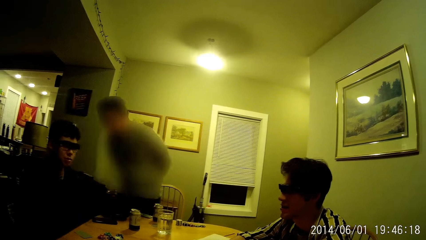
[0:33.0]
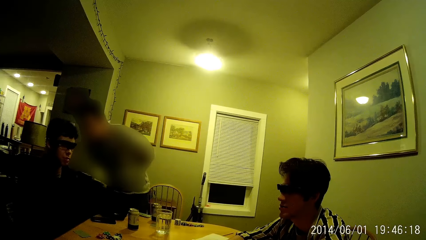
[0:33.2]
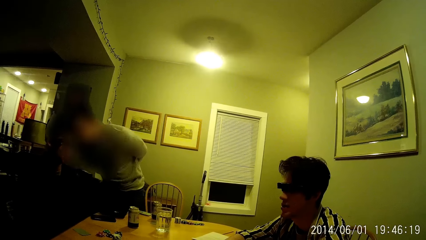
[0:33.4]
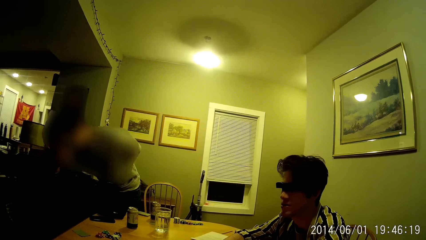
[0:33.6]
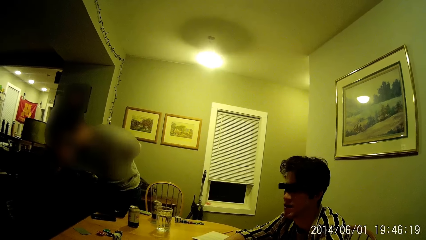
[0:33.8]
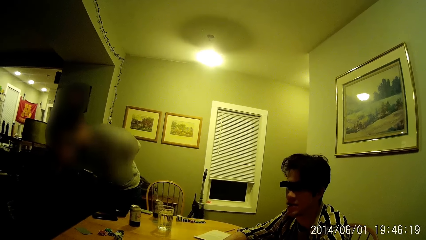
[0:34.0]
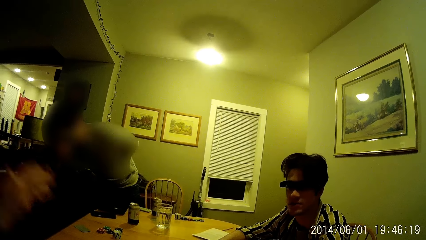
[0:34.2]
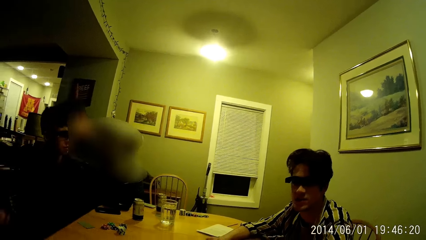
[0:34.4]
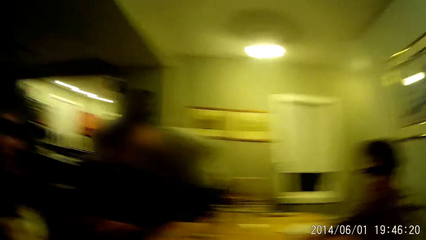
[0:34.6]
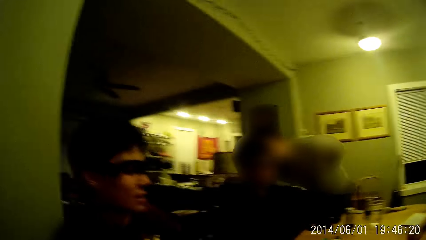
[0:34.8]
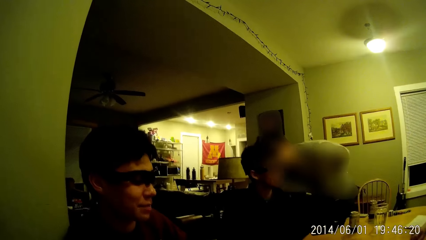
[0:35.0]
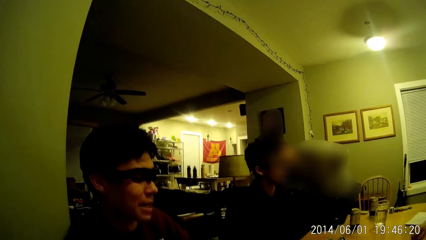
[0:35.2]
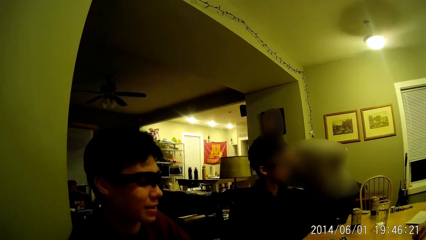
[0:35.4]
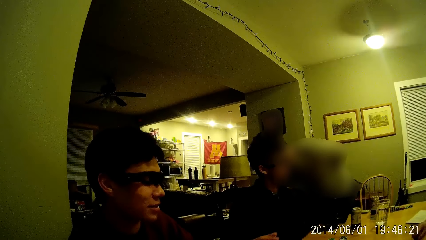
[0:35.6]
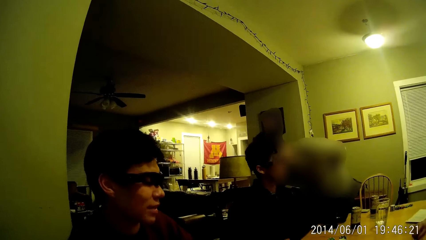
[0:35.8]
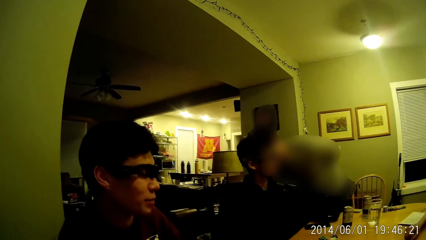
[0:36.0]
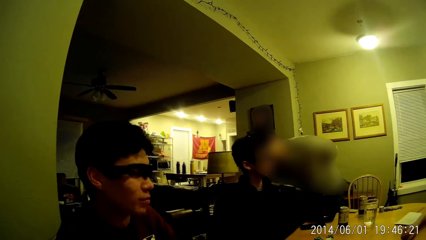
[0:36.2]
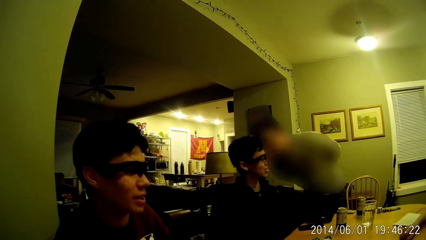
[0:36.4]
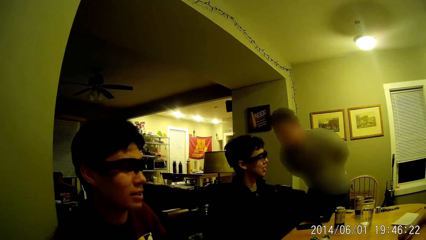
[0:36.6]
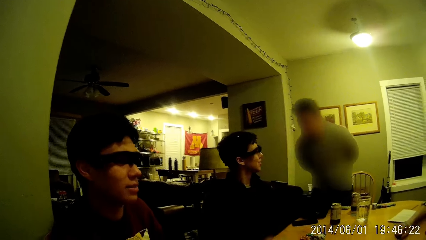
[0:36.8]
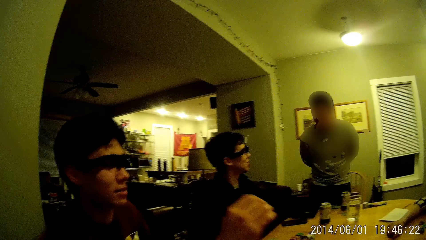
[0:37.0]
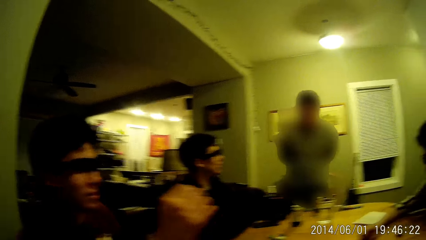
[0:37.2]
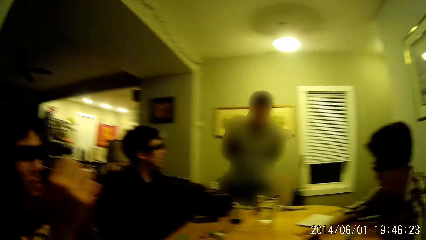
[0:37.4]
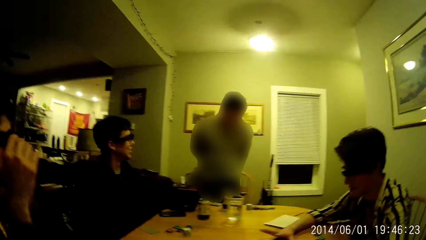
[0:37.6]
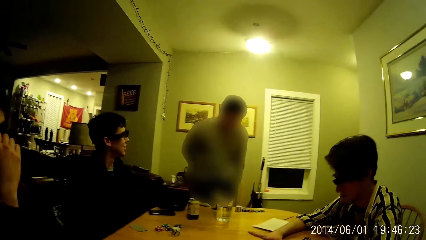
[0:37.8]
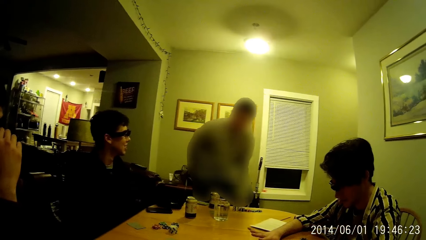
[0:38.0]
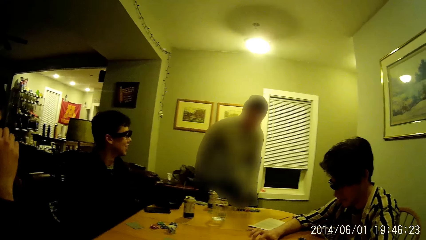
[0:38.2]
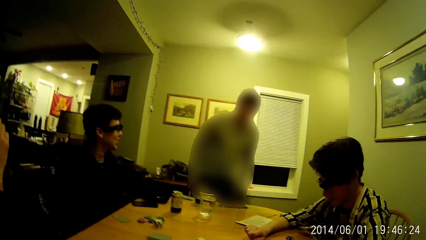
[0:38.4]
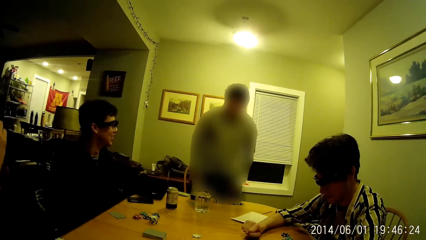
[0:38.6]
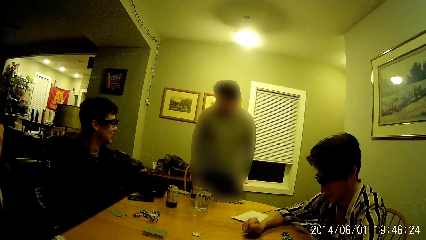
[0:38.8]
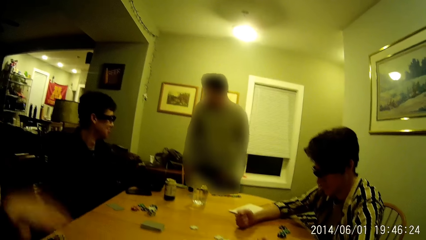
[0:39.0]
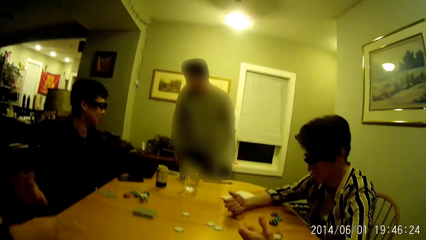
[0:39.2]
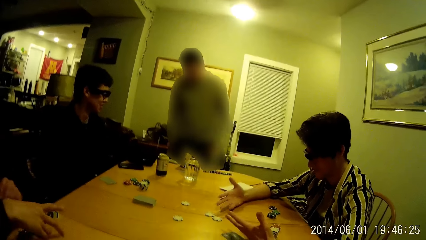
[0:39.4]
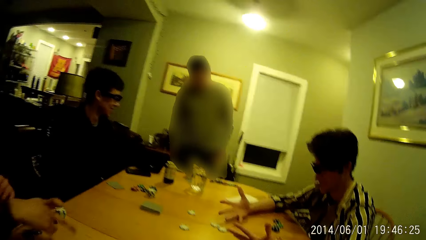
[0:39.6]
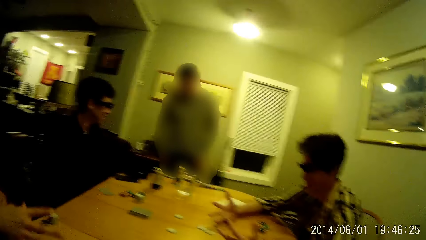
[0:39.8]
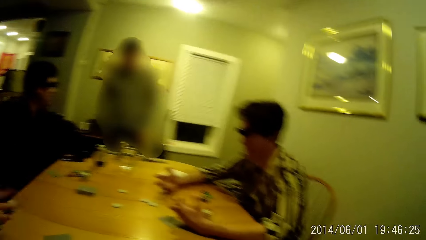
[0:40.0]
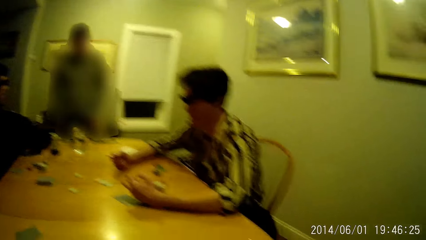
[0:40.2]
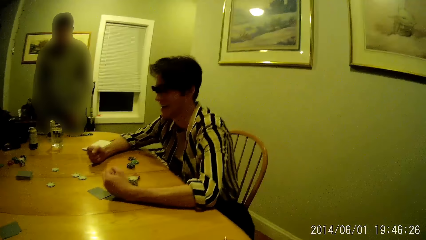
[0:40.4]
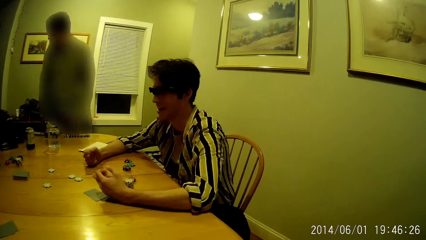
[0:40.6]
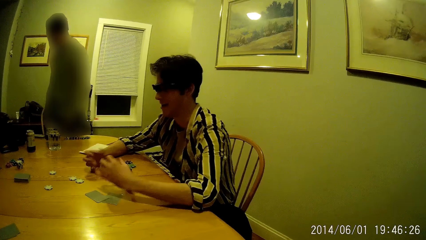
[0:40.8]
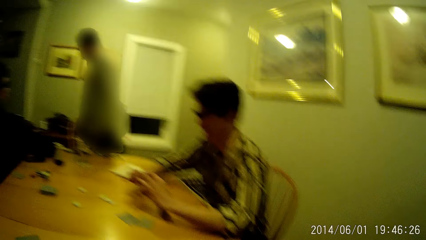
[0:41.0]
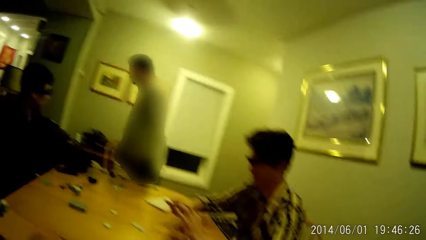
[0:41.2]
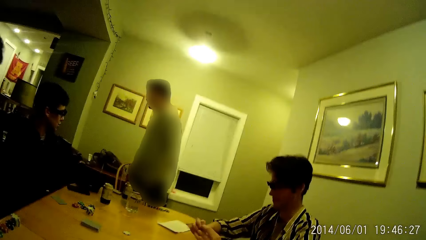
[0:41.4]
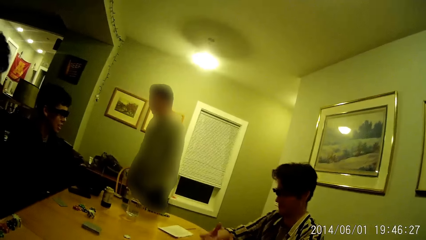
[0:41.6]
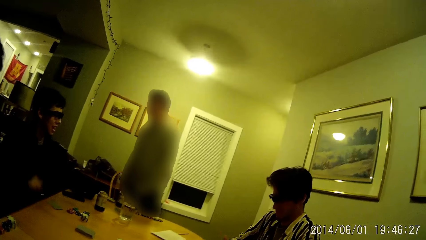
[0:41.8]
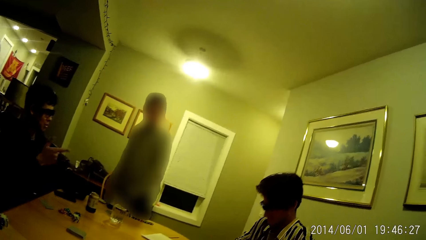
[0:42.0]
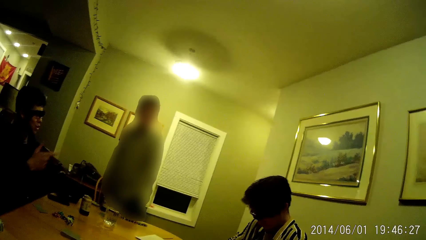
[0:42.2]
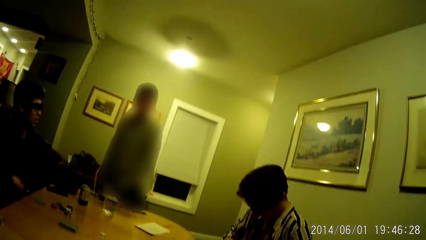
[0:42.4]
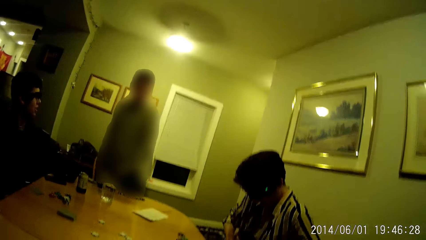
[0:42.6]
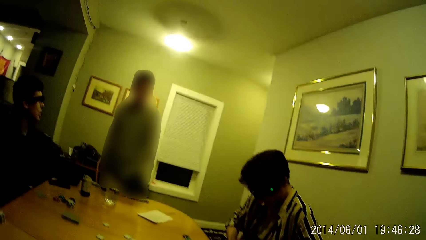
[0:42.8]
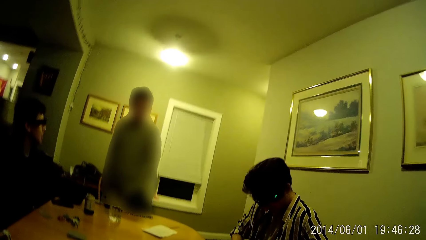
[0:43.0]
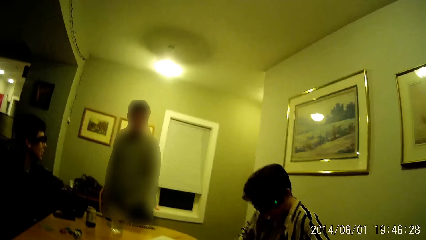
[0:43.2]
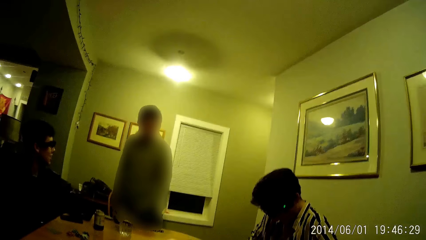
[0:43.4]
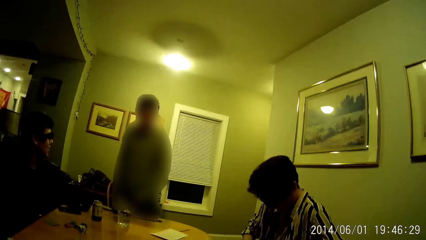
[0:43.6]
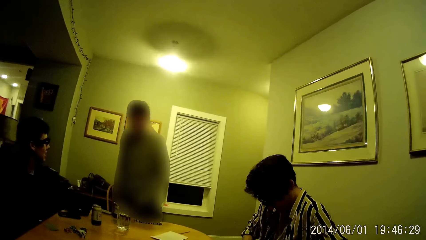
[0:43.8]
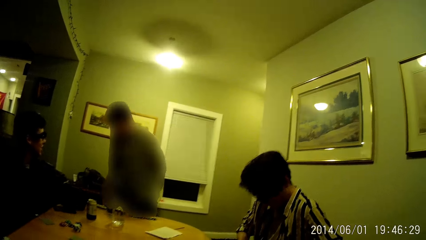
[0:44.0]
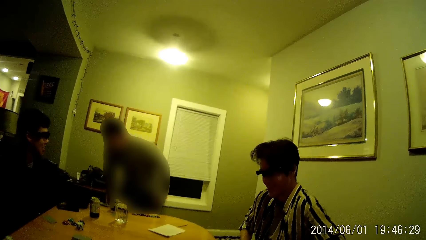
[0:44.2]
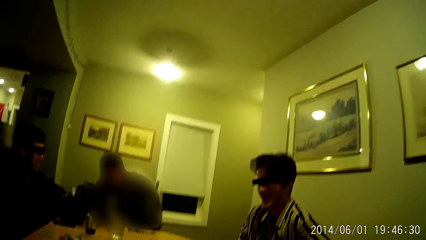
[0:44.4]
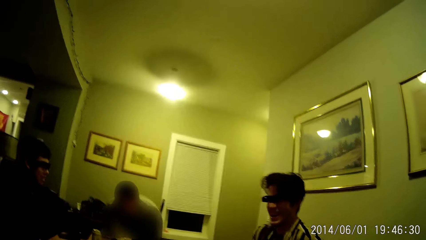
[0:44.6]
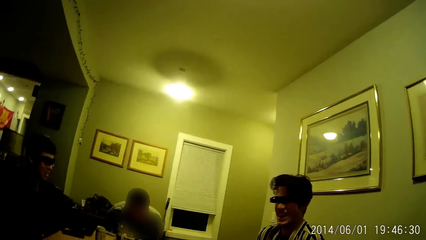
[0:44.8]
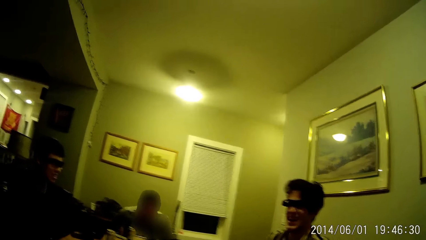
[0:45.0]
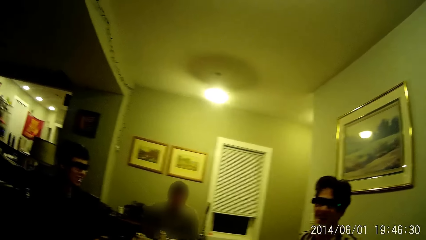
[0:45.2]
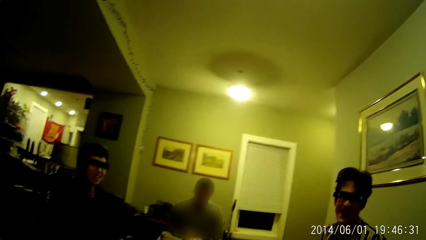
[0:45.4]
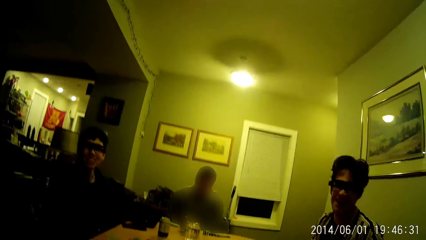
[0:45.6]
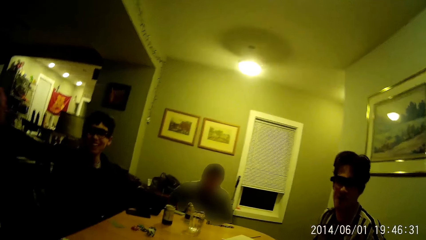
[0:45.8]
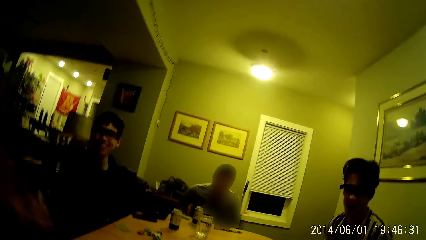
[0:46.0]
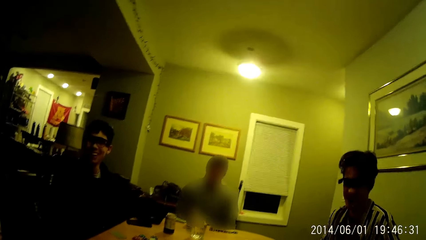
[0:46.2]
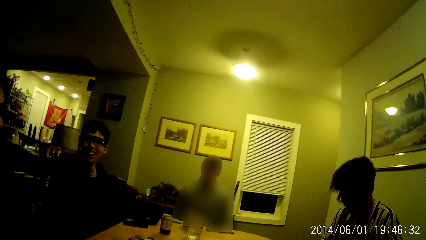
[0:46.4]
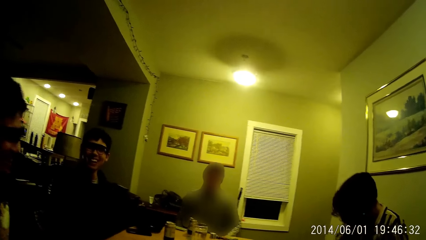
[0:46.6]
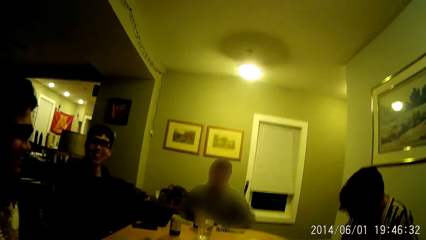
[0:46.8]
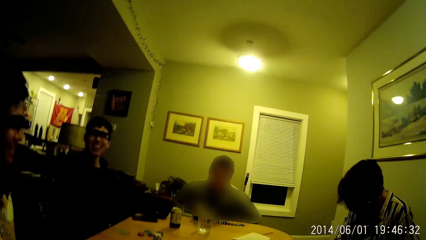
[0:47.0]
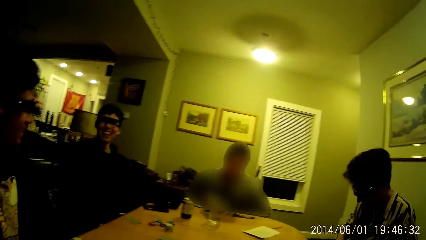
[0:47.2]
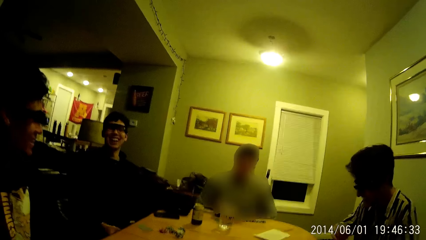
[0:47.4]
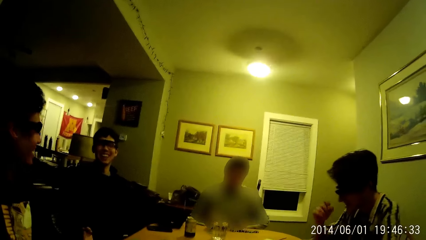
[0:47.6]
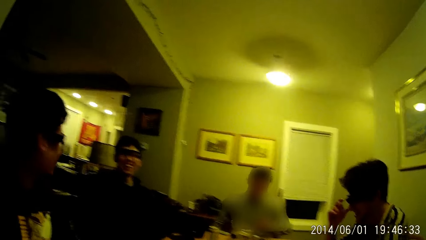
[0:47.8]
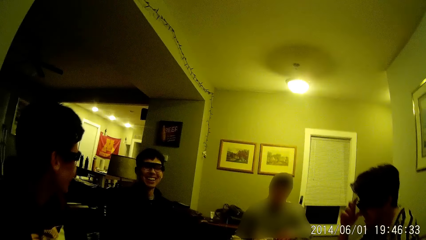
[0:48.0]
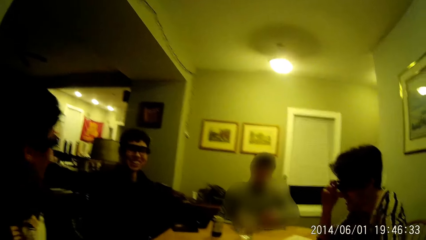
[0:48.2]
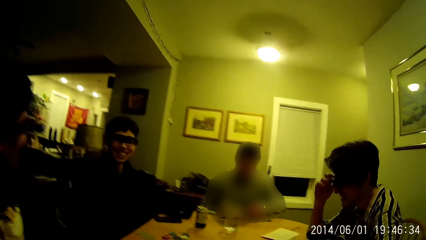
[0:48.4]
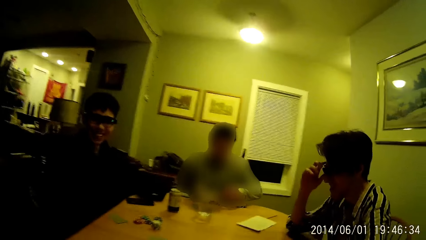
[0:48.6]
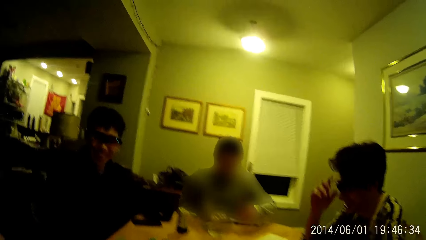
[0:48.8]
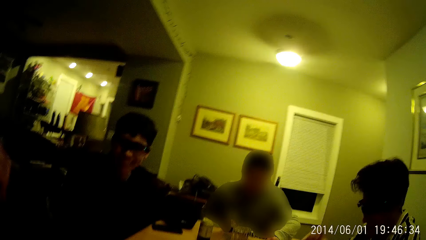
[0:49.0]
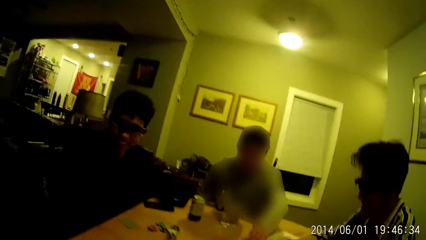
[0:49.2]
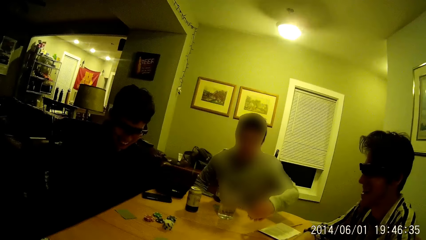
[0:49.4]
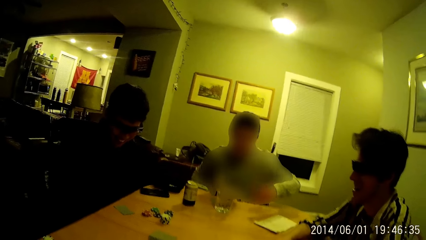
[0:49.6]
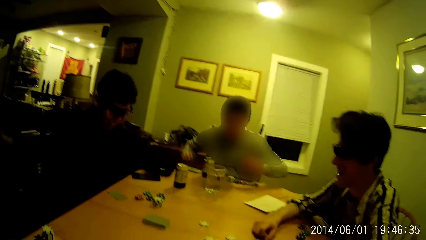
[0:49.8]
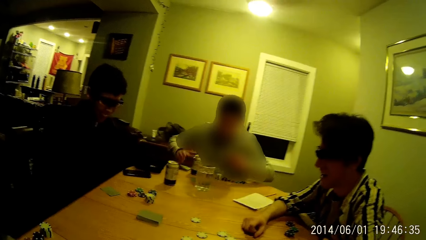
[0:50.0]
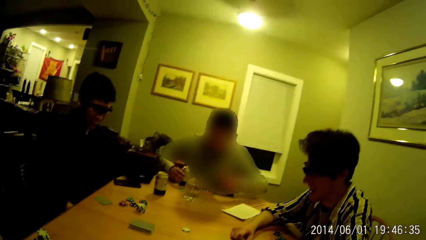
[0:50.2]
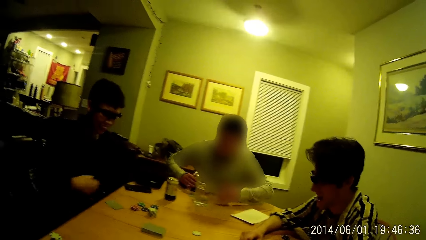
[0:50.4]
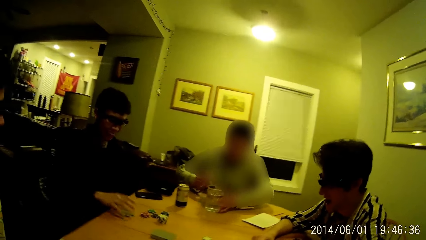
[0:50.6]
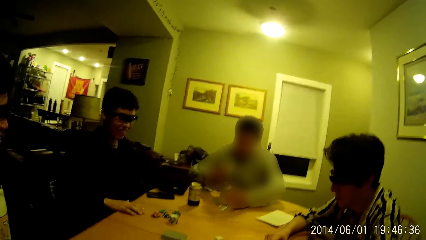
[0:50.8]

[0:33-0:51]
A man converses with another man. A third man walks away from the second man. A fourth man flexes both hands on the table. The third man touches his face with his right hand and demonstrates with both hands. The first man sits on a chair by the table. The fourth man touches his pair of glasses with his right hand. The first man touches a poker piece on the table with his left hand. The first man picks up a canned drink from the table using his right hand.
